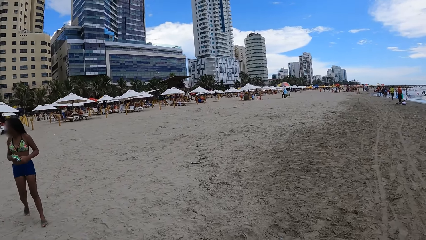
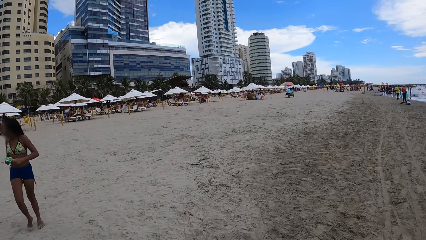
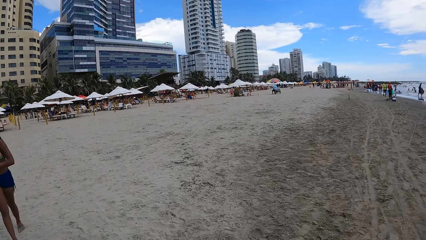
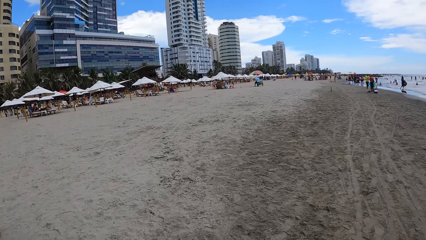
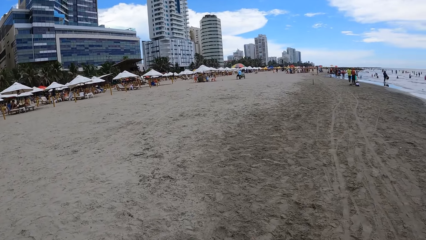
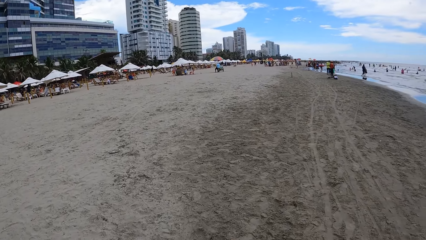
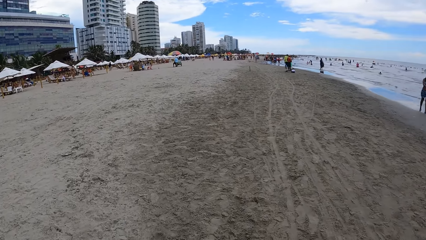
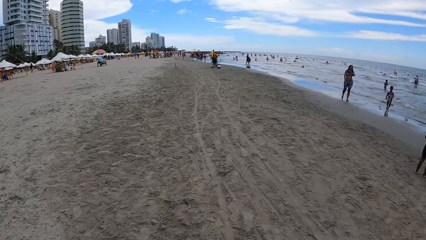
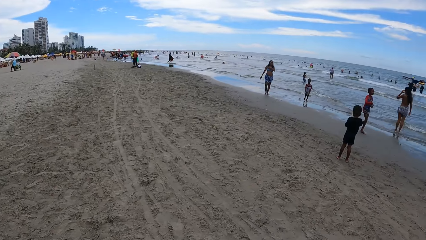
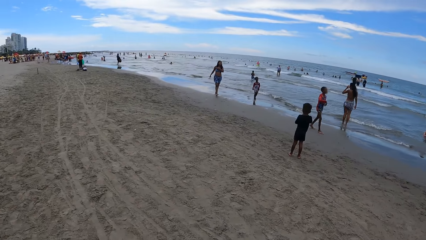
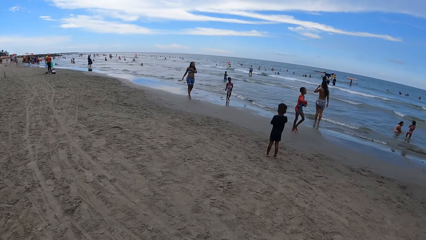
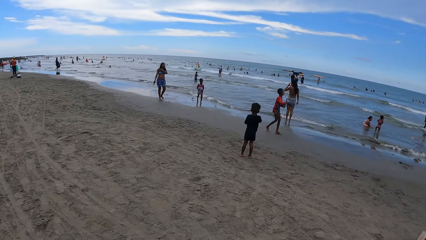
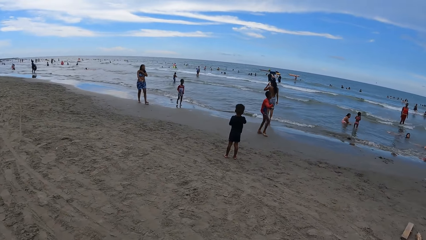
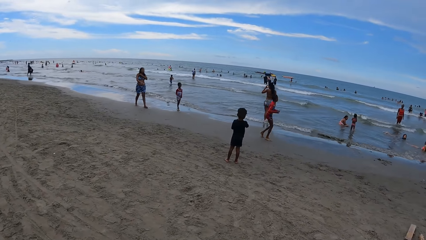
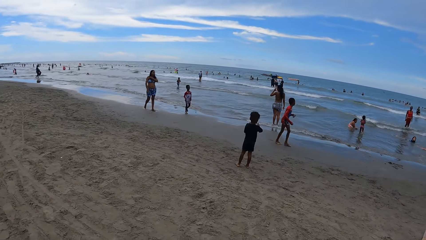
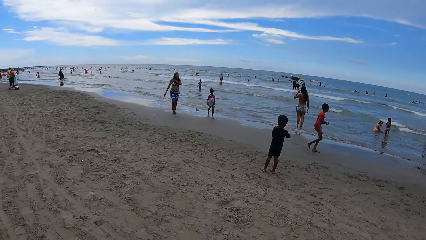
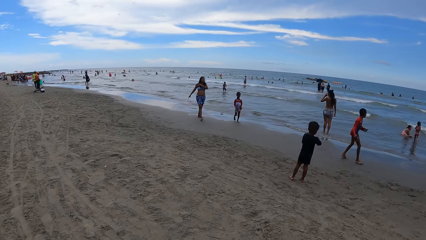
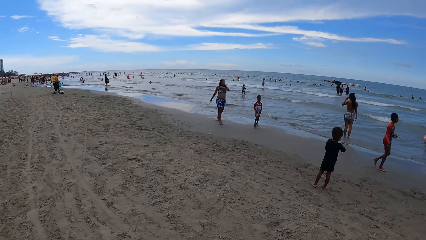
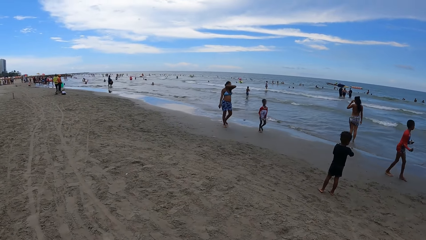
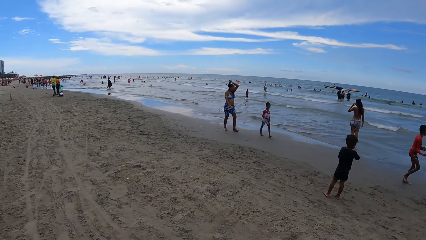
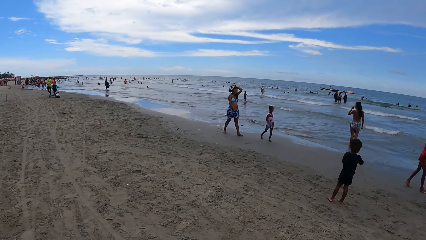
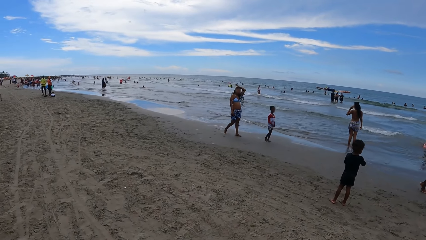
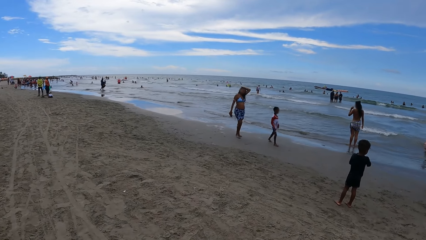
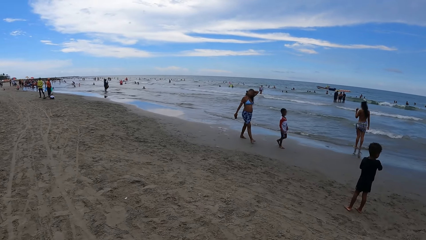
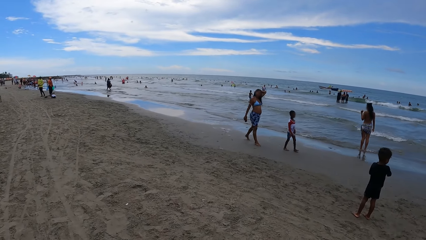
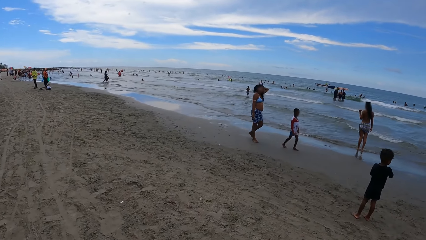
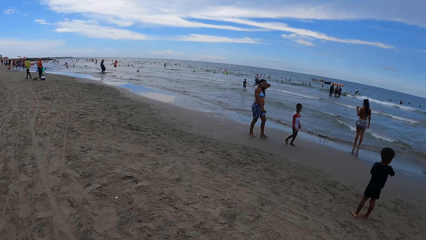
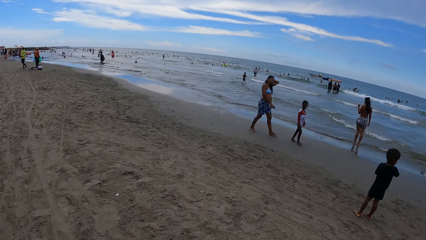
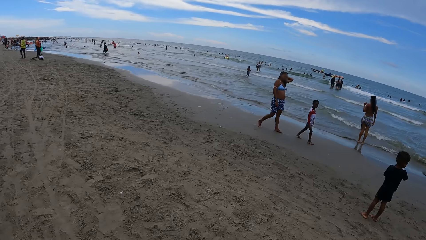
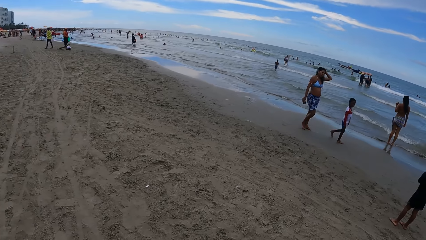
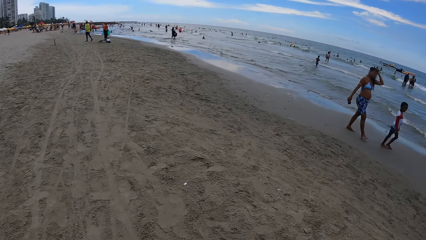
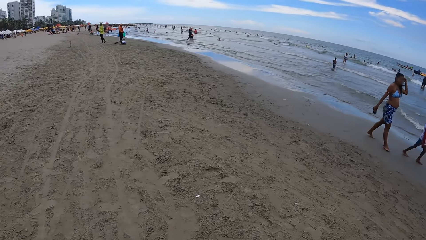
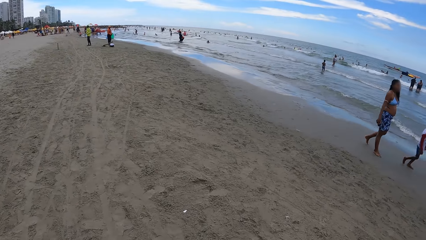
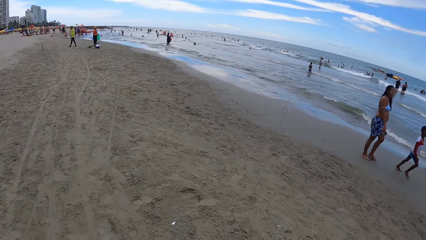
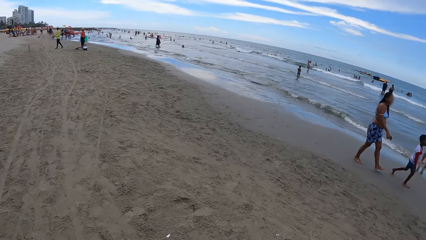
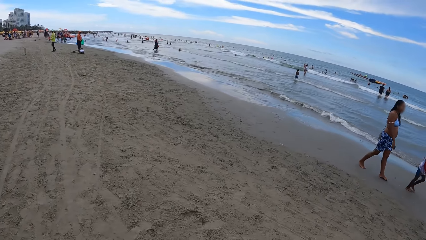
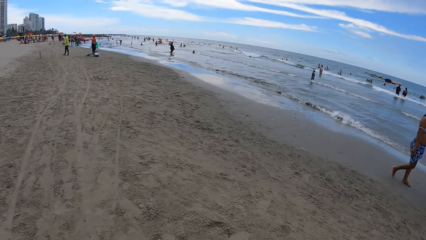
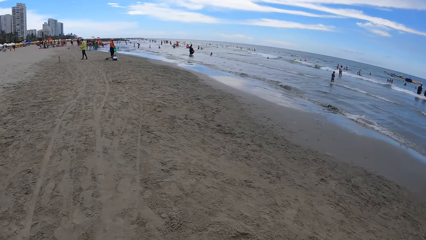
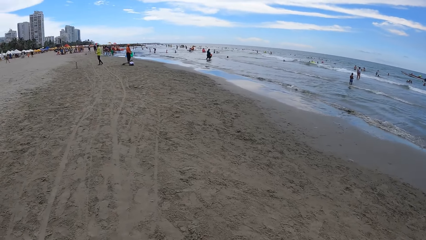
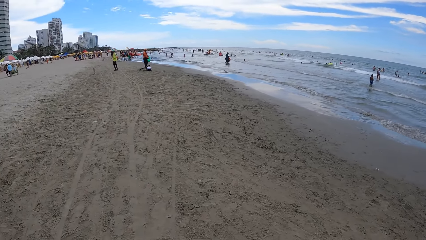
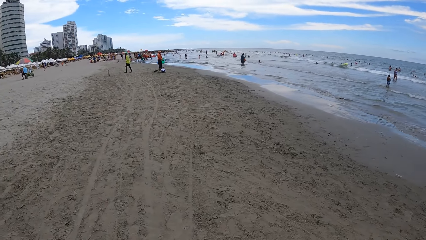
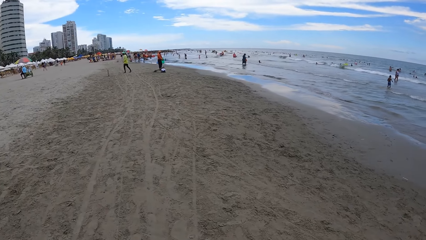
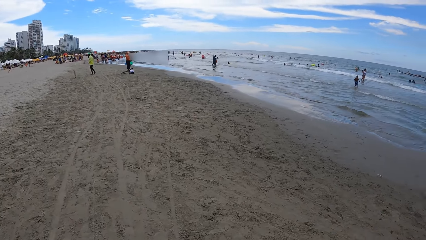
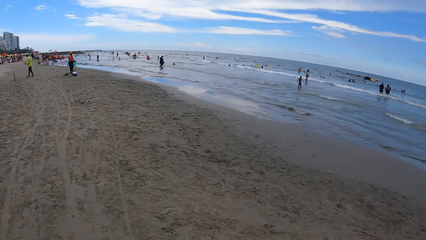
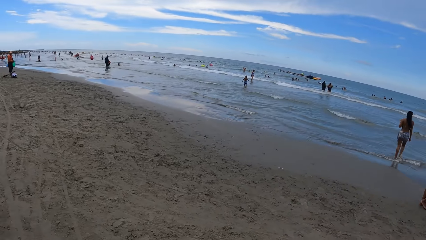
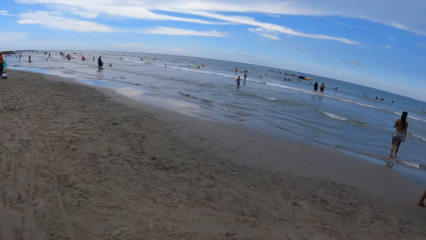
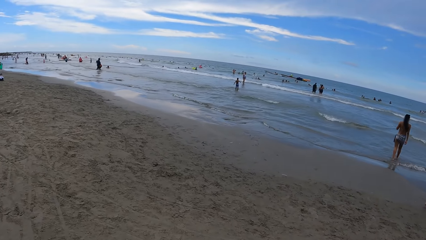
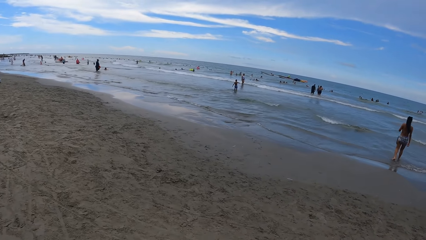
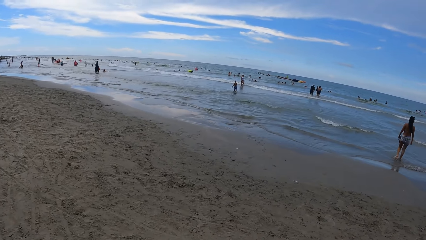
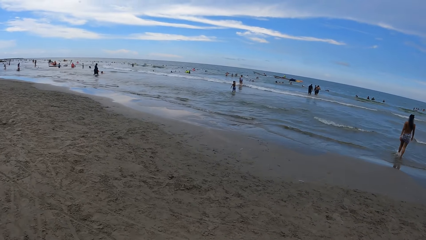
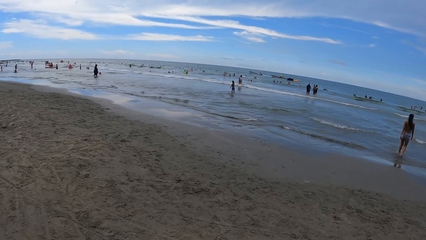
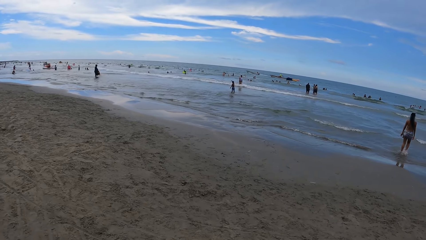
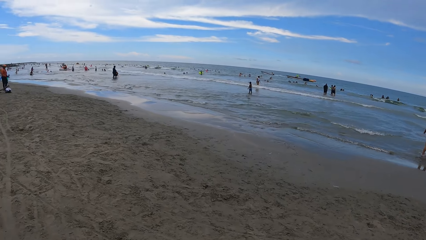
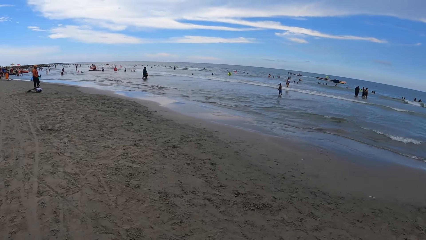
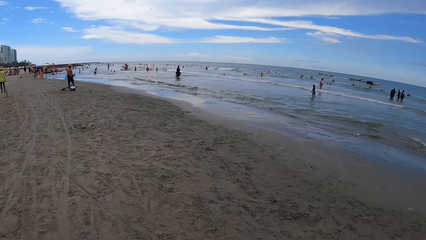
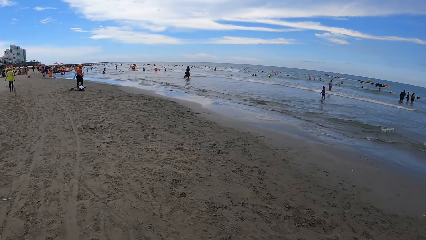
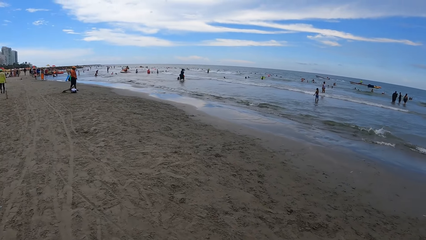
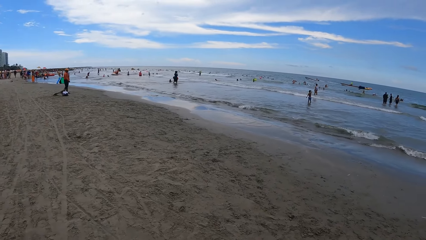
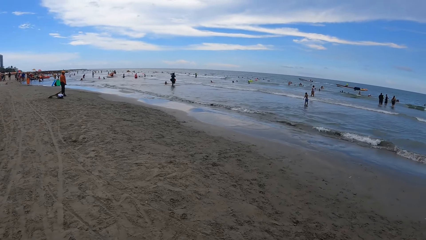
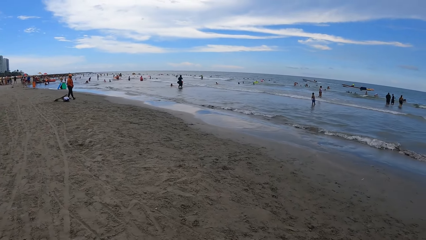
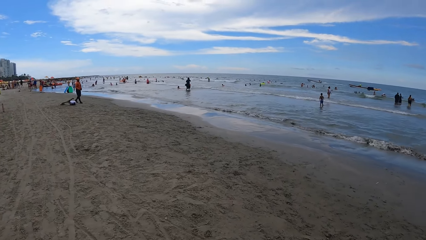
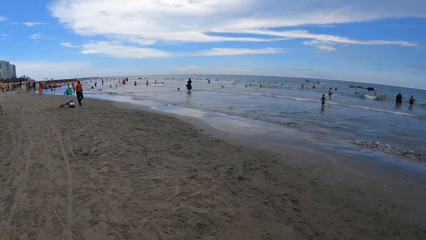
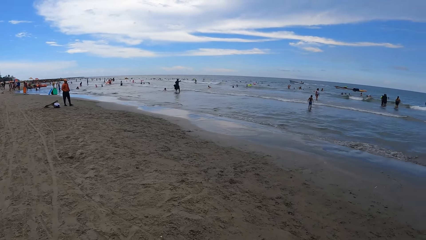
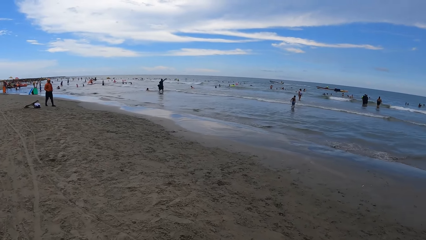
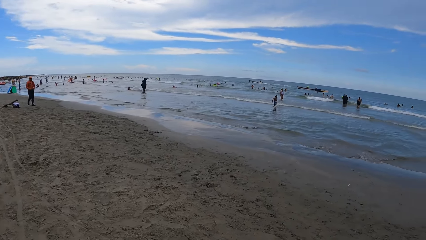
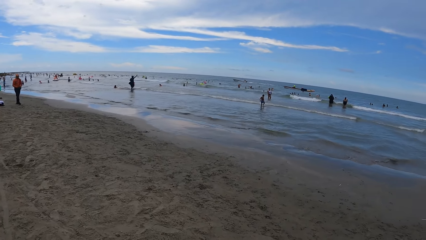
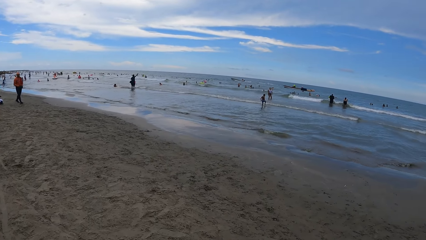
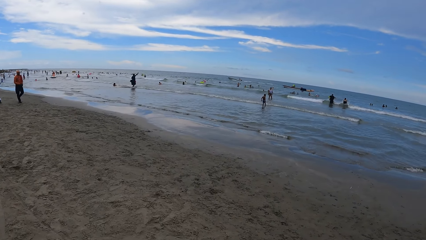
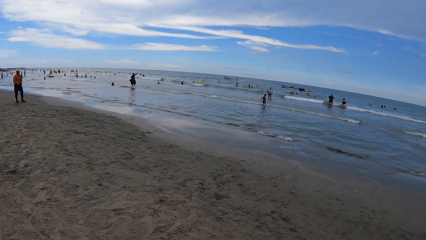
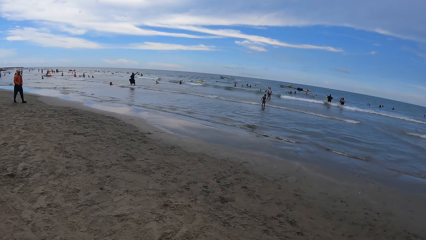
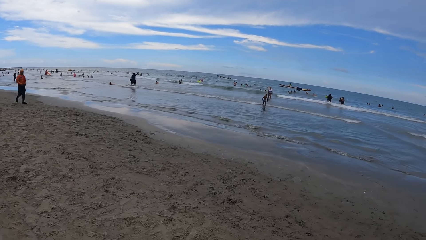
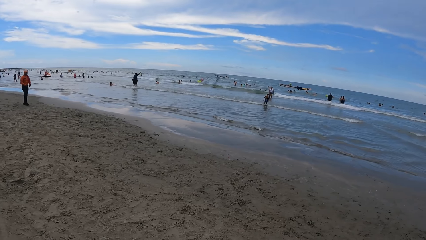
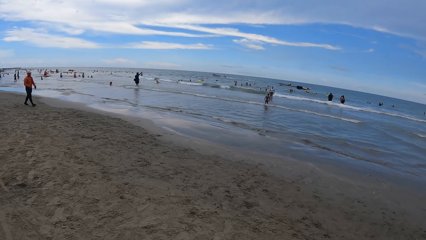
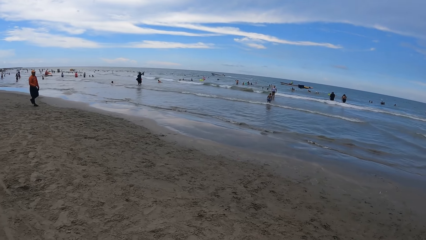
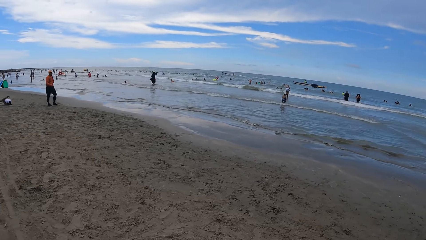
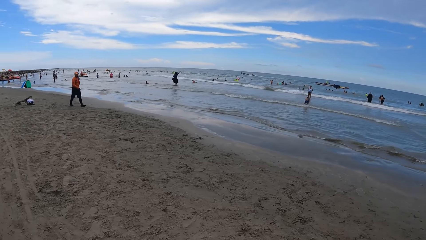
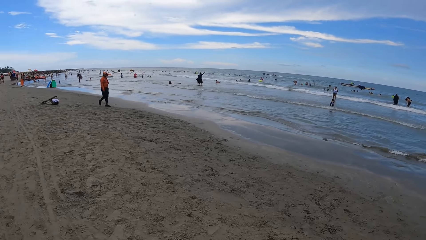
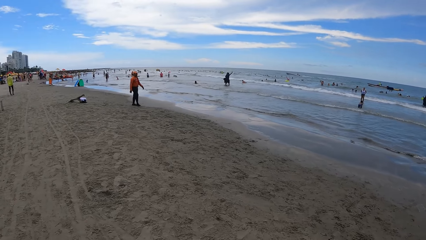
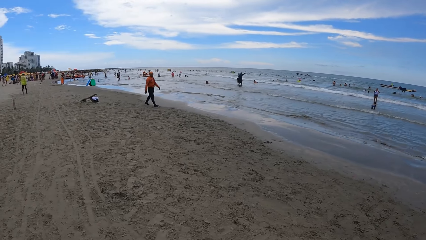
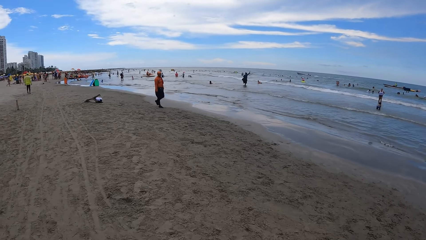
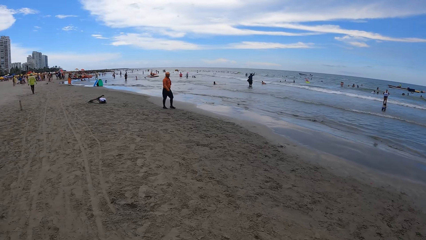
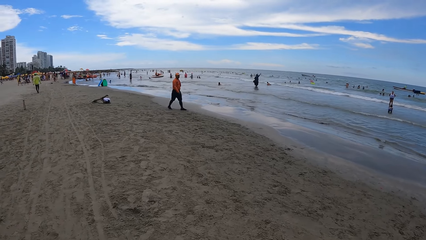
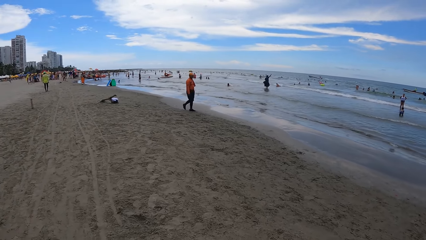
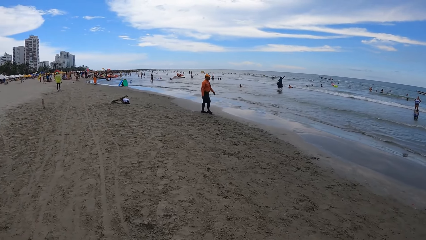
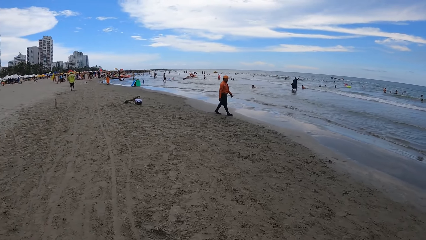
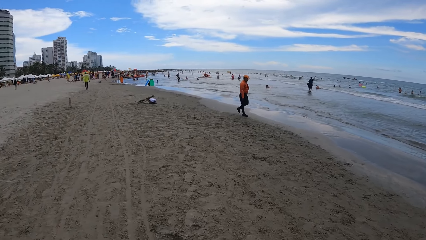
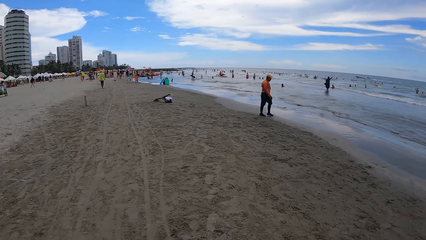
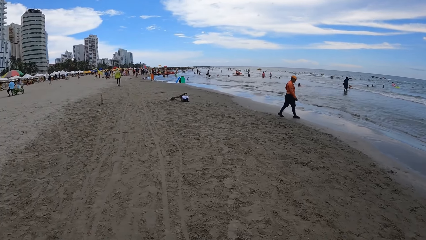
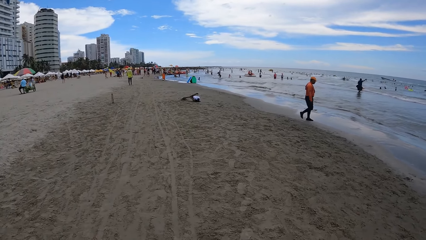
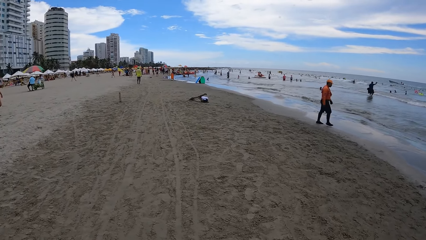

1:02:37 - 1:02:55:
The camera wearer looks round. They walk along the beach. They stare at the beach.
